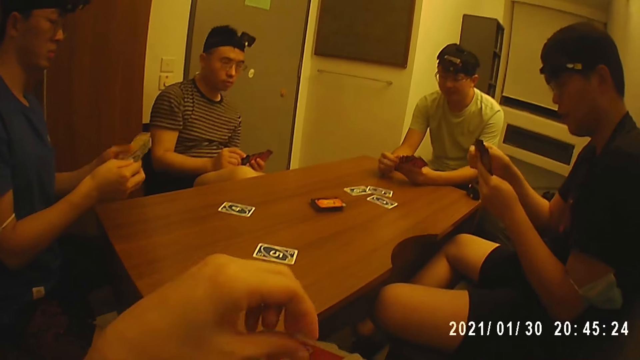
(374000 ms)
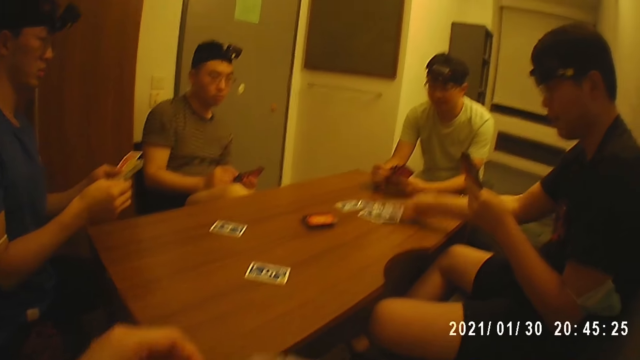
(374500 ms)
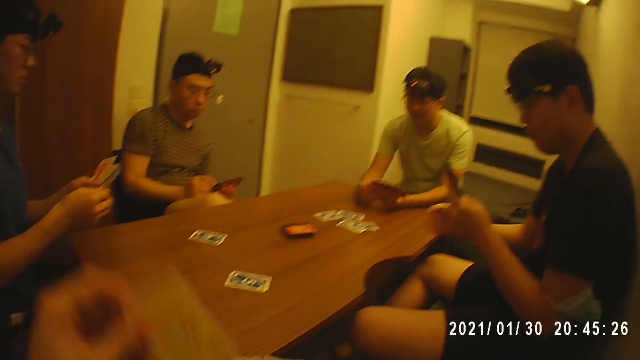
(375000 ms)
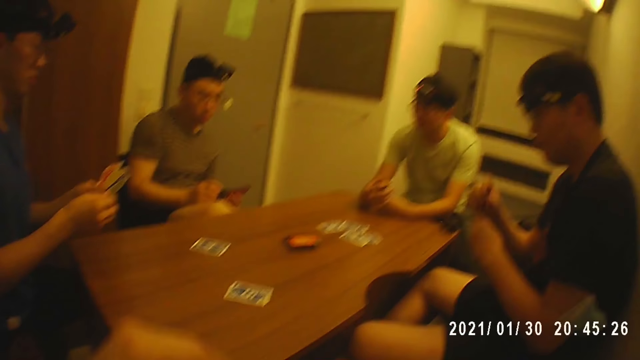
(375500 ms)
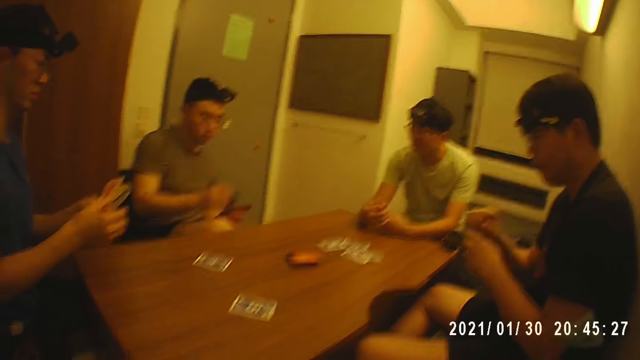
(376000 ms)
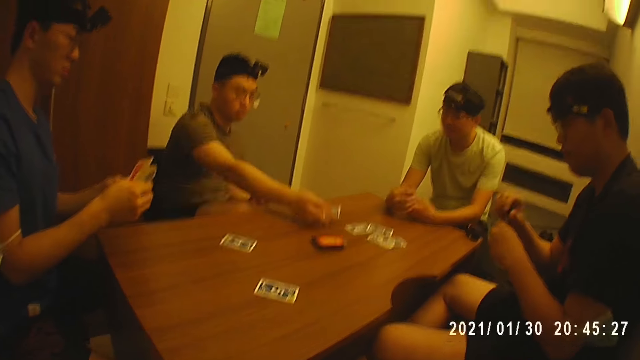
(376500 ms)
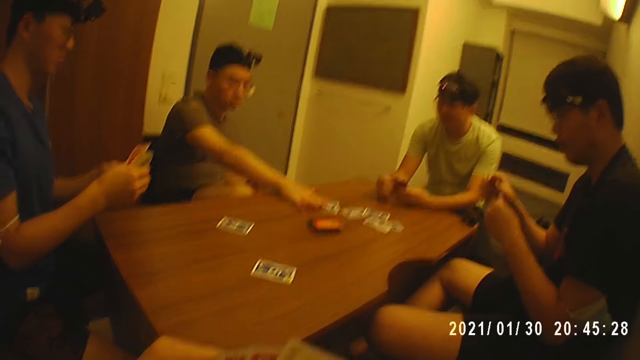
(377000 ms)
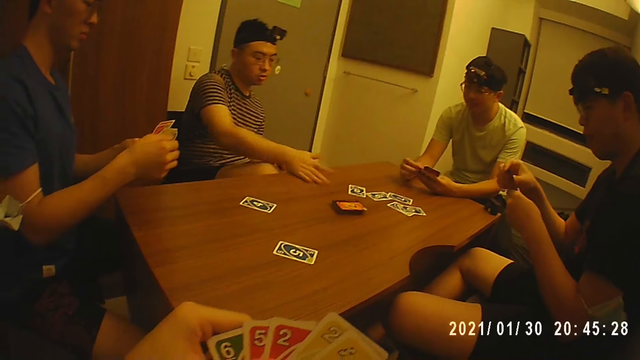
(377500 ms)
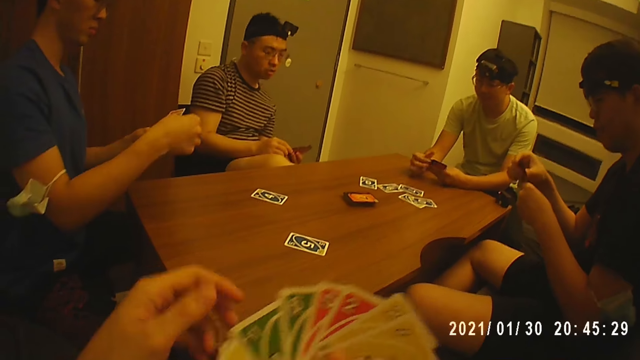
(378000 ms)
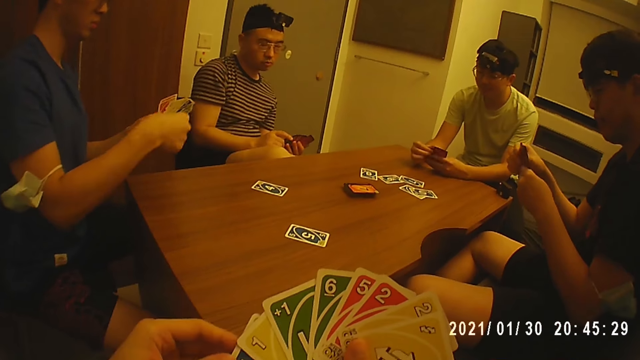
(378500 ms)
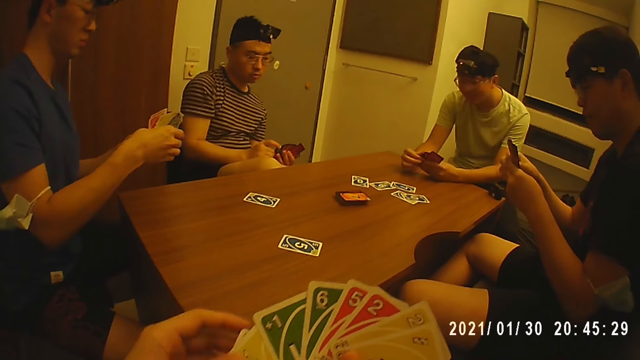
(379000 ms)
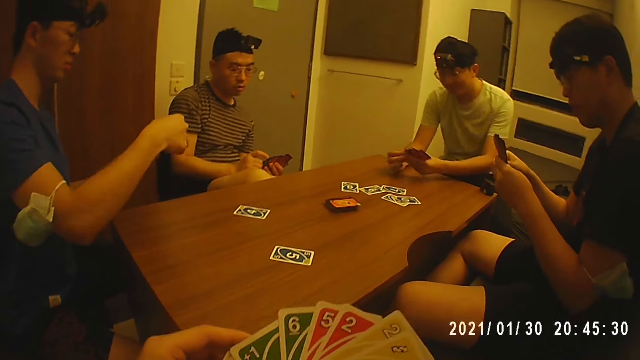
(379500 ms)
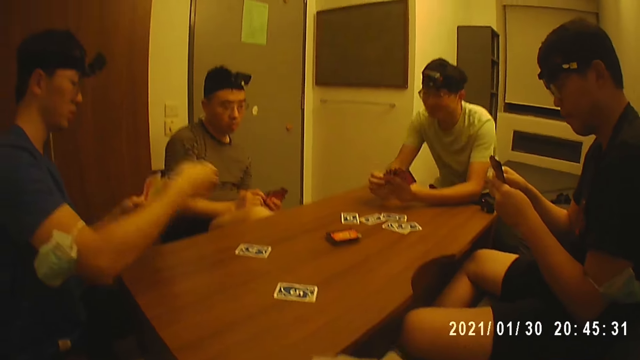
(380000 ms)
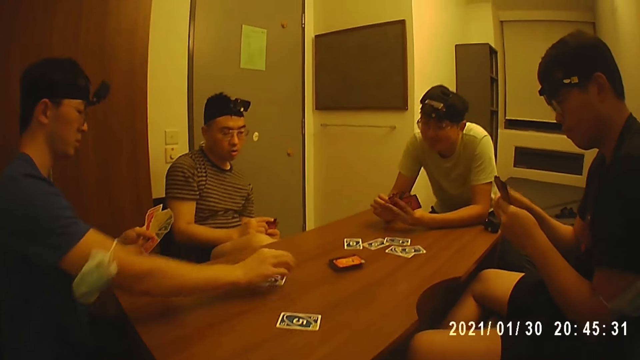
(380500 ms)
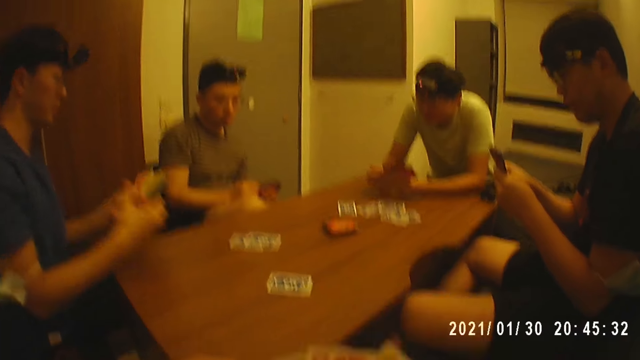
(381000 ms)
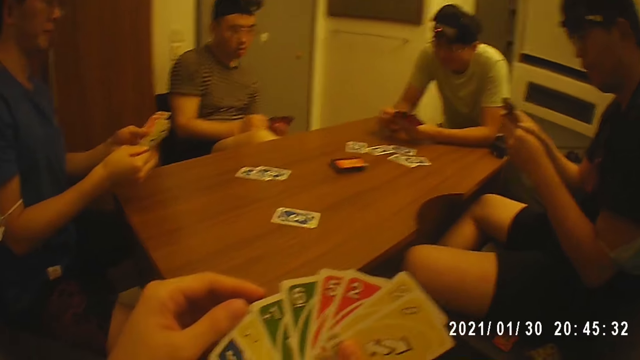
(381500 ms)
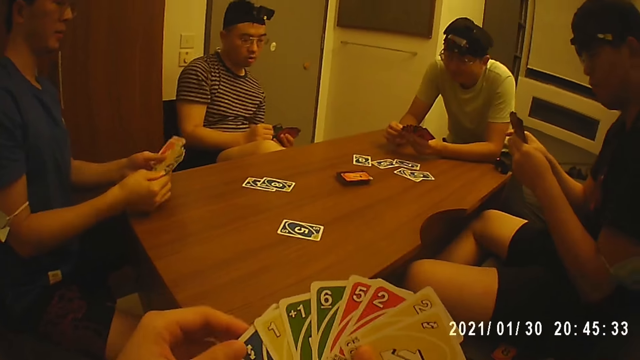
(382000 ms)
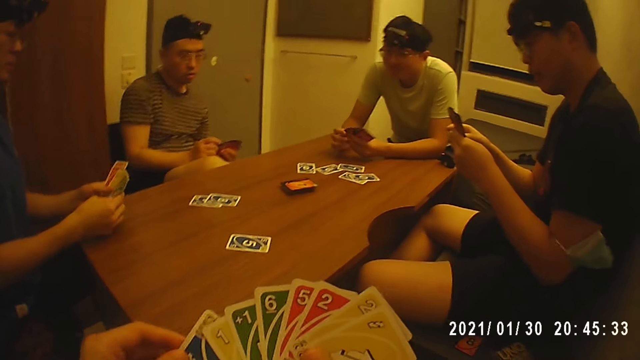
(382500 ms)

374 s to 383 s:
A man picks the card from his left hand with his right hand and holds the cards with his left hand. The man places the card on the table with his right hand and arranges the cards in his hands. Another man picks the card from his left hand with his right hand and holds the cards with his left hand. The second man interacts with the camera wearer, a third man, a fourth man and the first man. The second man places the card on the table with his right hand and arranges the cards in his hands. The third man picks the card from his left hand with his right hand and holds the cards with his left hand. The third man places the card on the table with his right hand and arranges the cards in his hands.

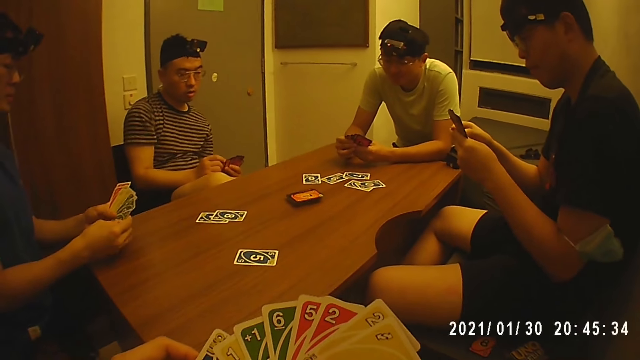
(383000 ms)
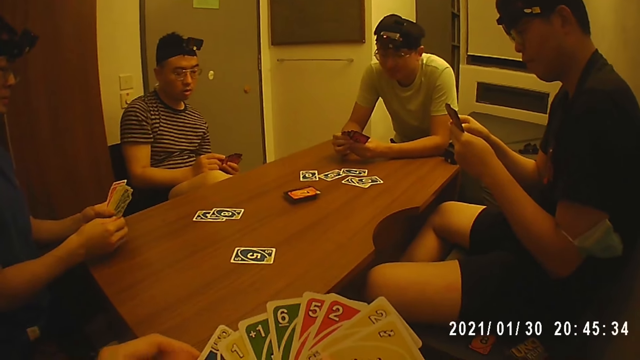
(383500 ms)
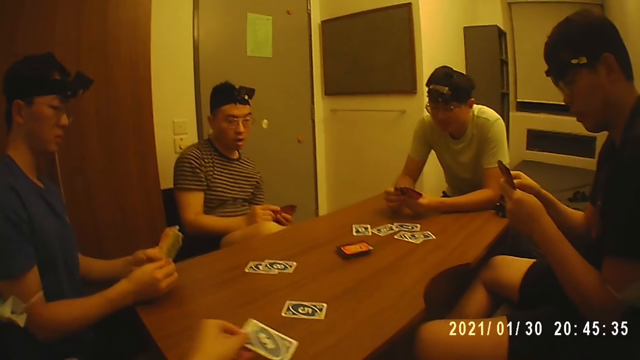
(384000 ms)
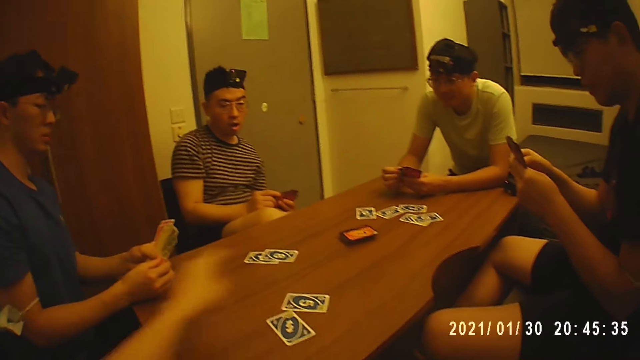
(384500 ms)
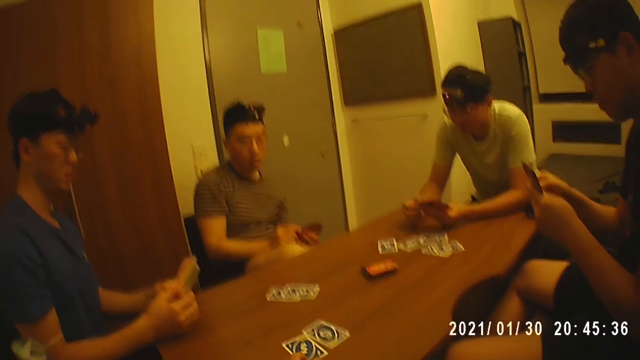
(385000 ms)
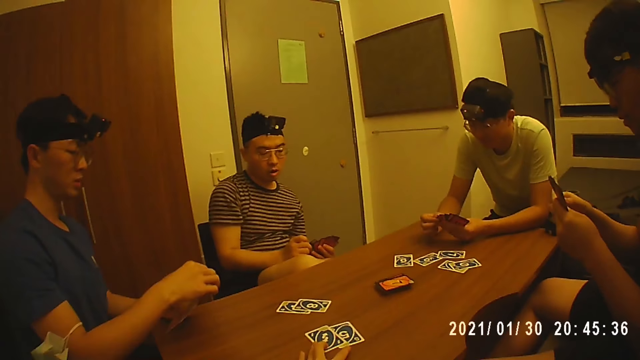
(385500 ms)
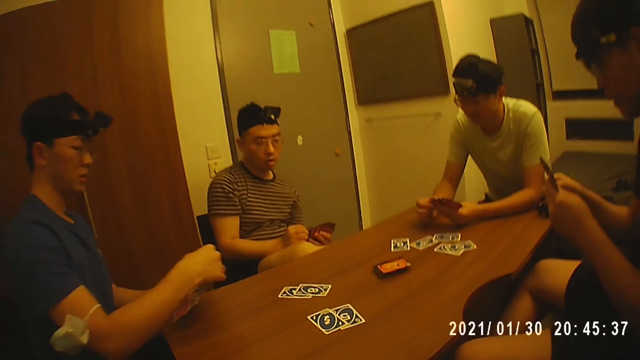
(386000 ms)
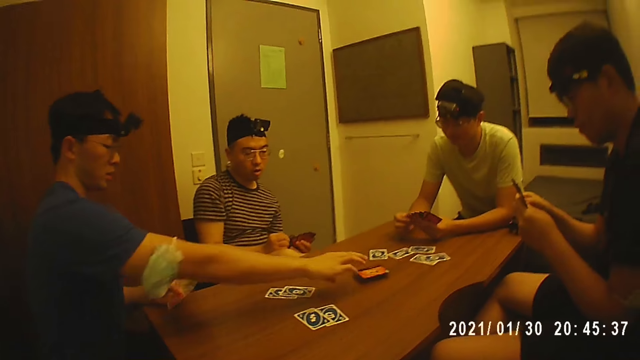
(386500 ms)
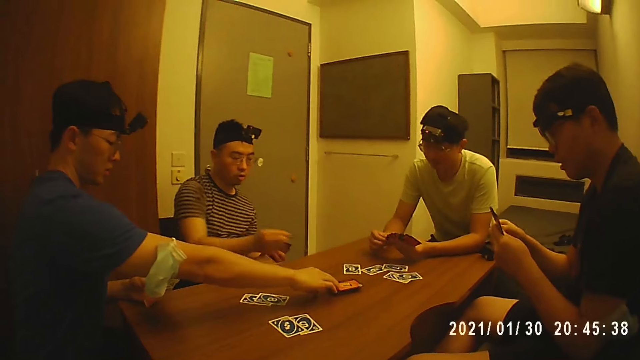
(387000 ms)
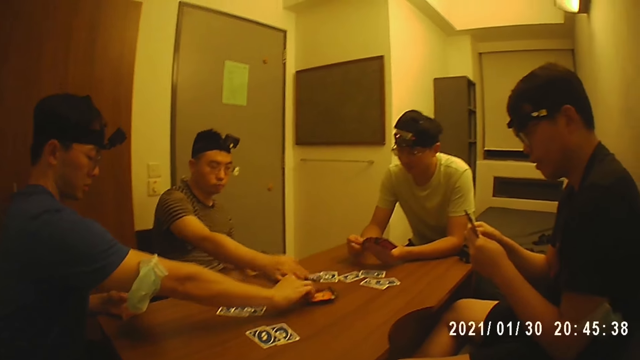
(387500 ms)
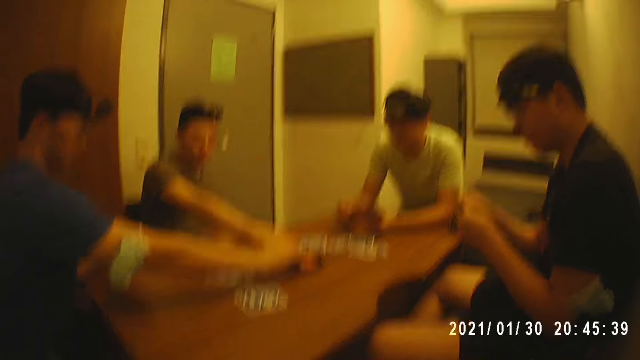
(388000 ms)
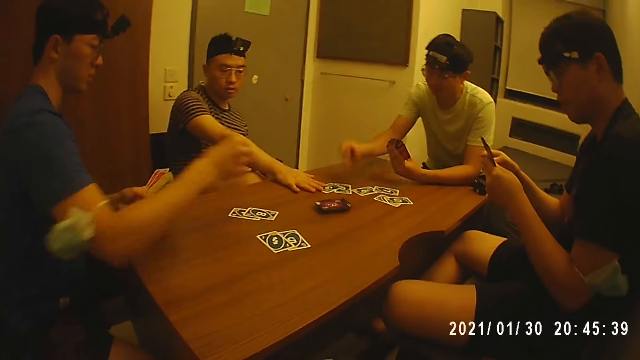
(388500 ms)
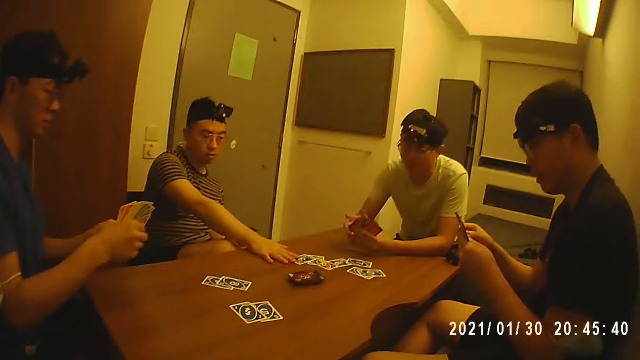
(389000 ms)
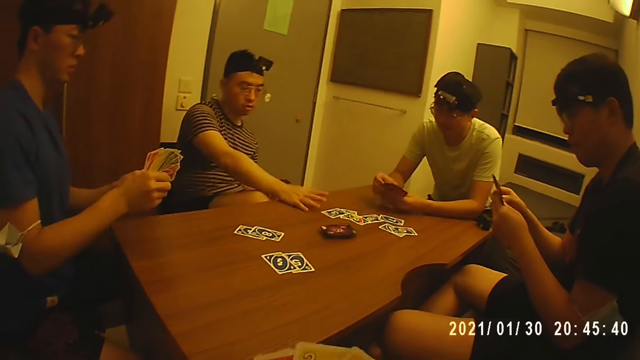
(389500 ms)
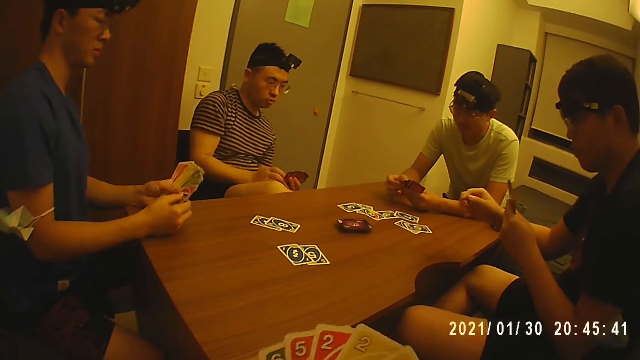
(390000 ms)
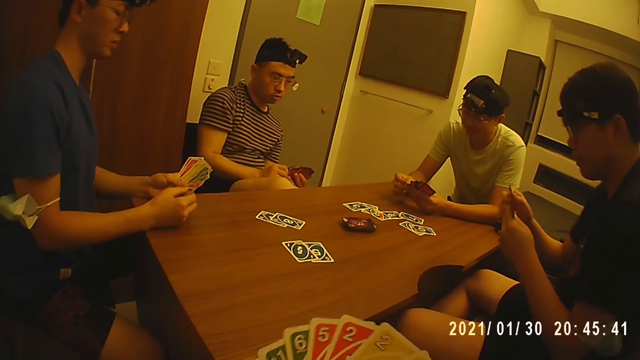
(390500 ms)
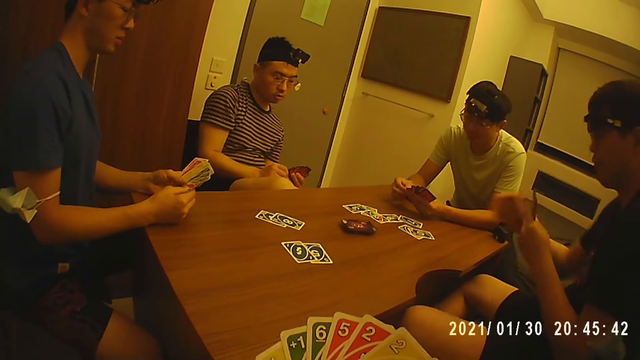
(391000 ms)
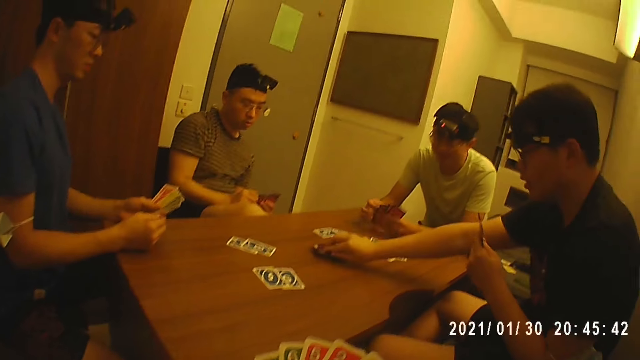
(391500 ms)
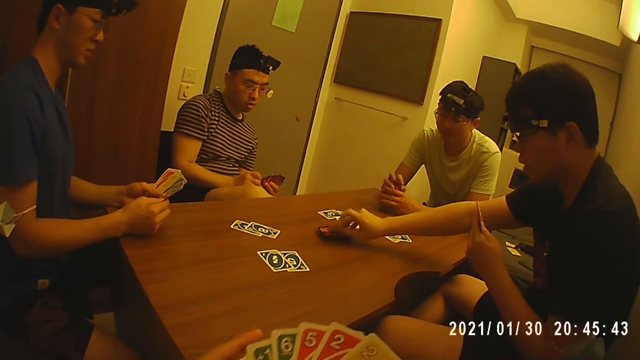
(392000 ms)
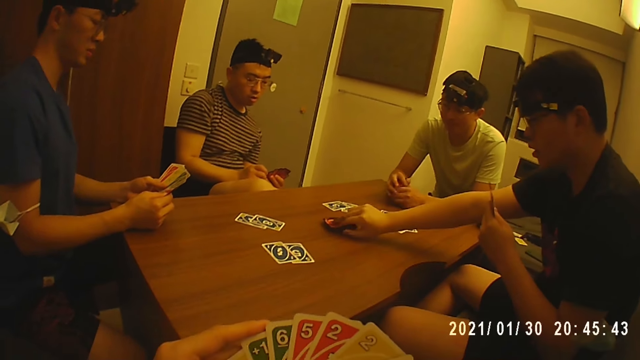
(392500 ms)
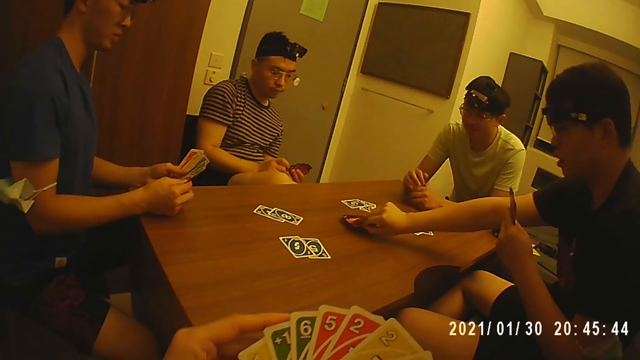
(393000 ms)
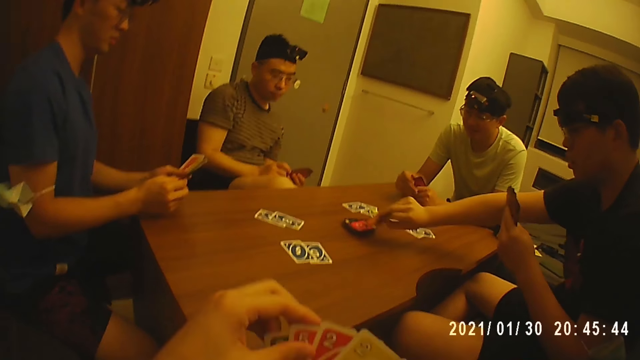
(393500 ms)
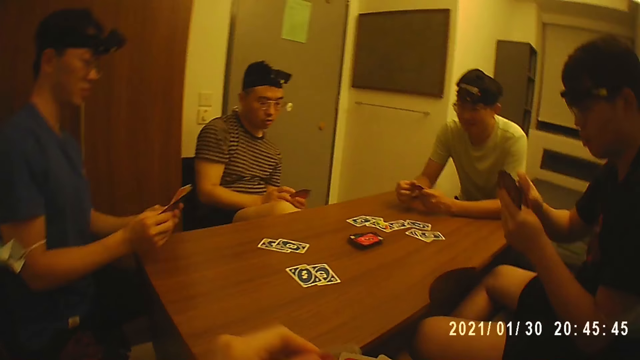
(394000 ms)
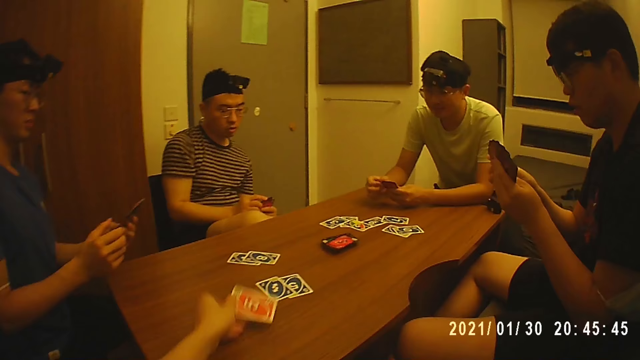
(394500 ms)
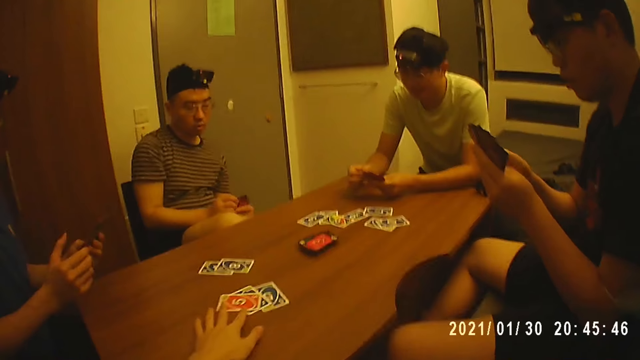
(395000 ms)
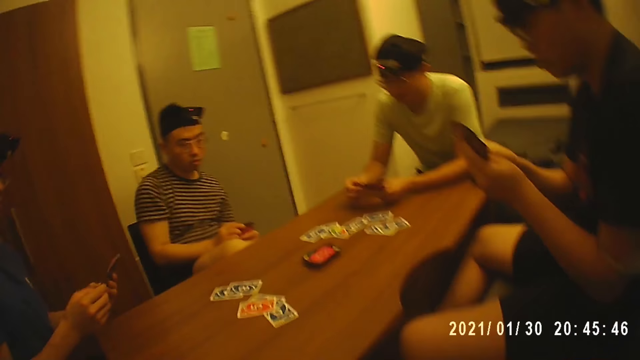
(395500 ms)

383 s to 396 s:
The camera wearer holds the cards with his right hand. He picks the card from his right hand with his left hand. He places the card on the table with his left hand and moves the card on the table with his left hand. A man holds the cards with his left hand. Another man picks the card from his left hand with his right hand, holds the cards with his left hand and places the card on the table with his right hand. The first man picks the cards from the table with his right hand. A third man picks the card from his left hand with his right hand, holds the cards with his left hand, places the card on the table with his right hand and arranges the cards in his hands. The first man holds the cards with his hands. A fourth man holds the cards with his left hand. The second man holds the cards with his hands. The camera wearer arranges the cards in his hands. The fourth man holds the cards with his hands. The fourth man holds the cards with his left hand and picks the cards from the table with his right hand. The camera wearer picks the card from his right hand with his left hand, holds the cards with his right hand and places the card on the table with his left hand. The fourth man arranges the cards in his hands. The camera wearer moves the card on the table with his left hand.
